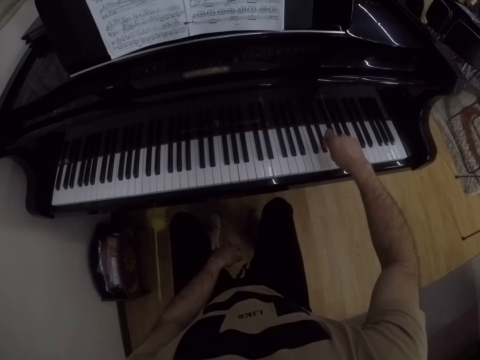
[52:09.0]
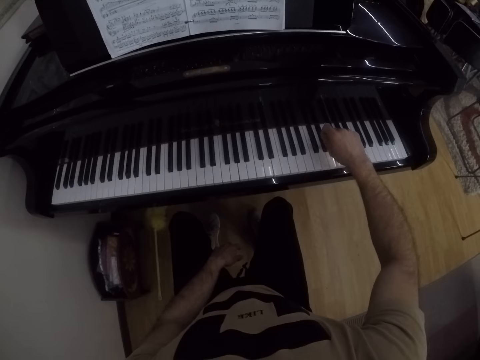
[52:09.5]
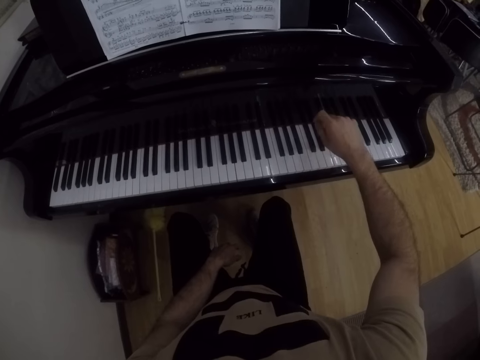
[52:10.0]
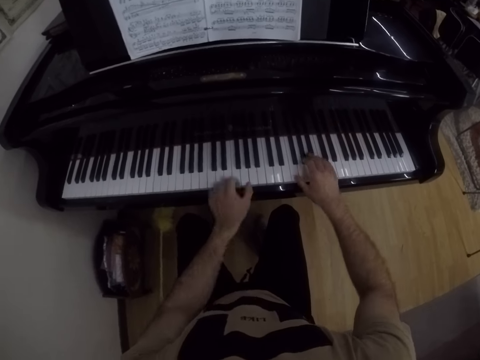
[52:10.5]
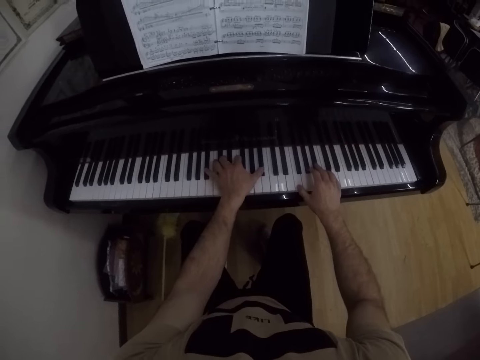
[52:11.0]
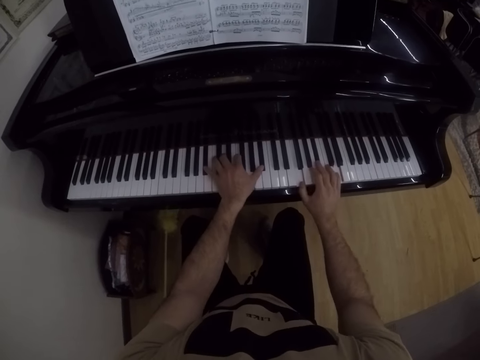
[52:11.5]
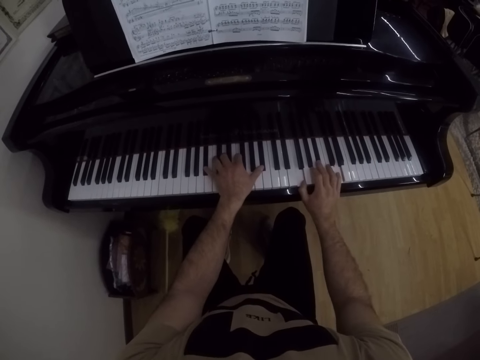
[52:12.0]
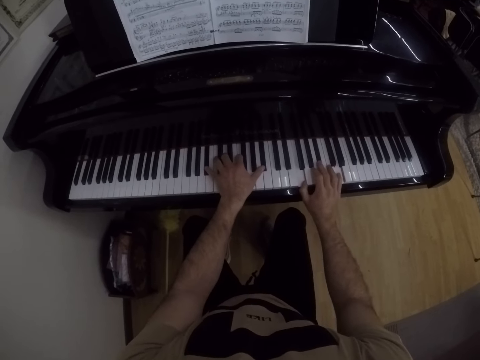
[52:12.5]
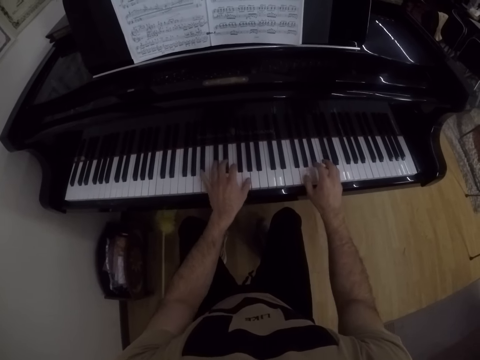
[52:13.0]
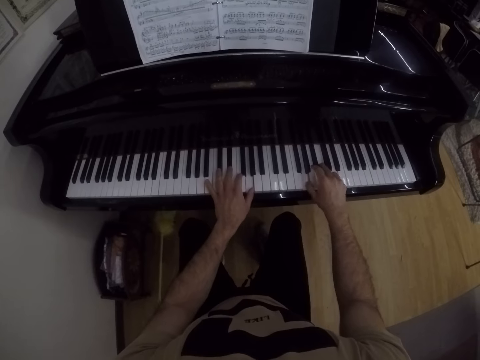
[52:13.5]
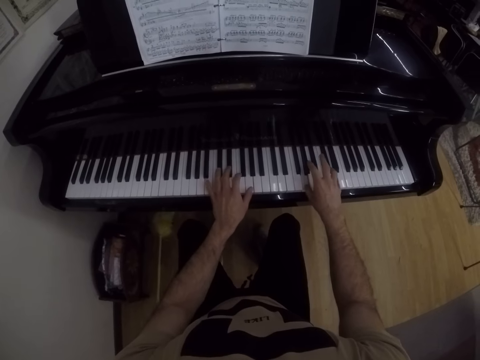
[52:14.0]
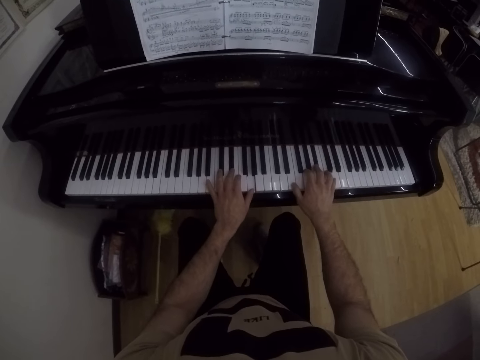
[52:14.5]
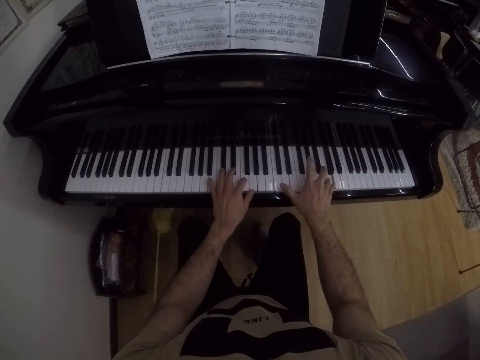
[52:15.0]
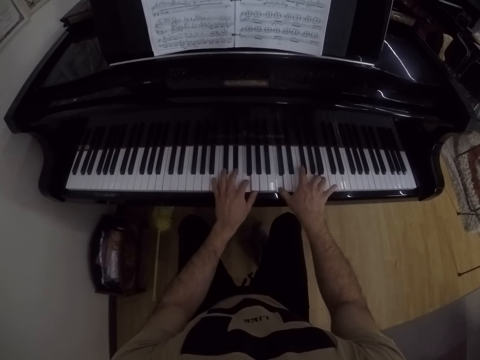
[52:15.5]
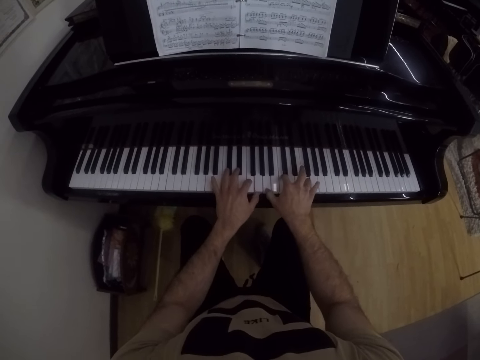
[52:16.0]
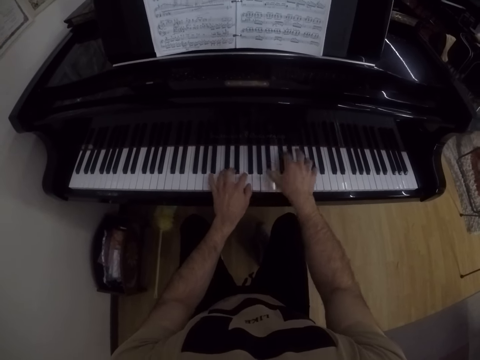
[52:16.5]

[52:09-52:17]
The camera wearer plays the piano with both hands.

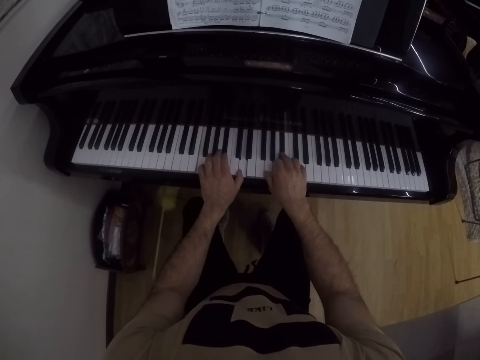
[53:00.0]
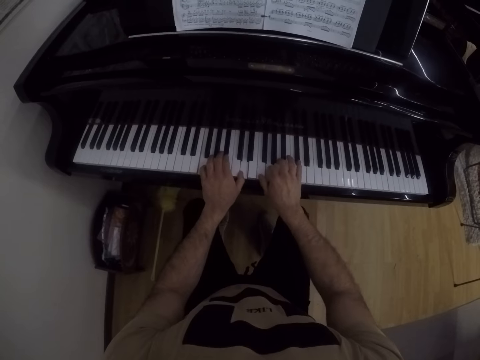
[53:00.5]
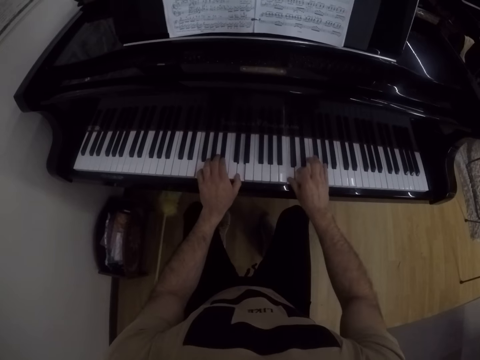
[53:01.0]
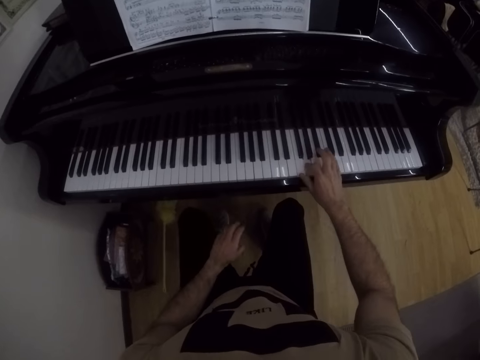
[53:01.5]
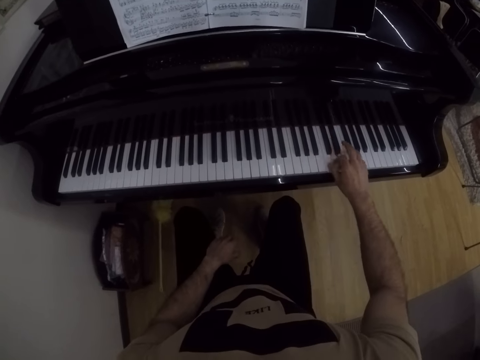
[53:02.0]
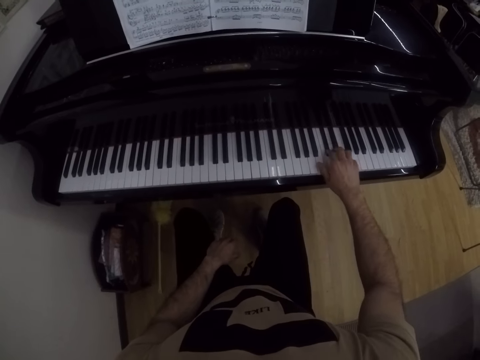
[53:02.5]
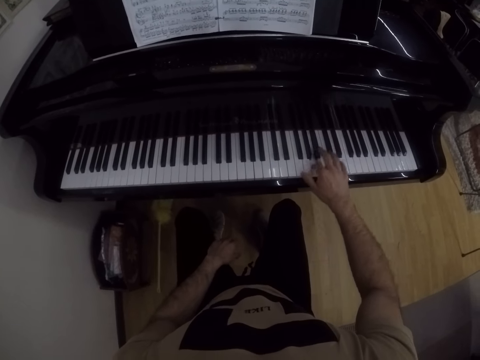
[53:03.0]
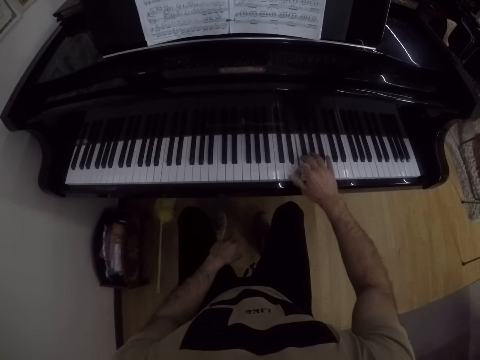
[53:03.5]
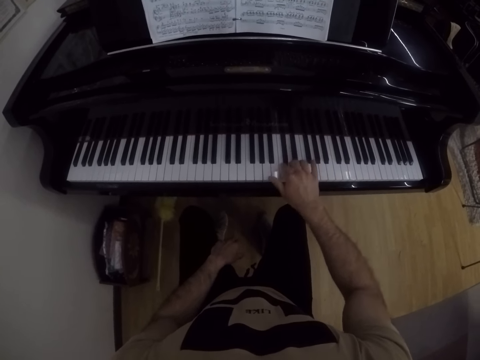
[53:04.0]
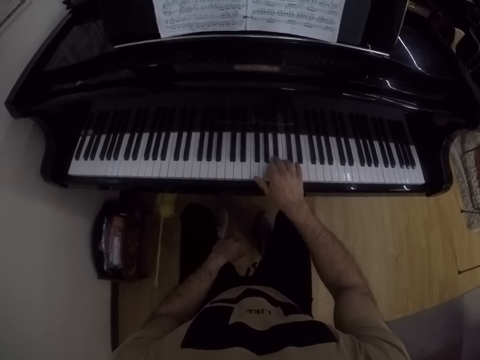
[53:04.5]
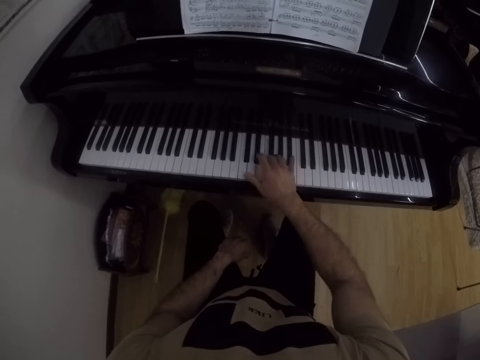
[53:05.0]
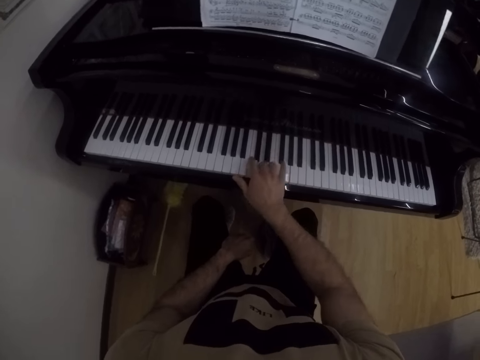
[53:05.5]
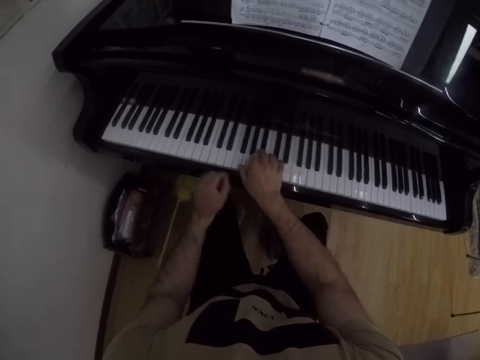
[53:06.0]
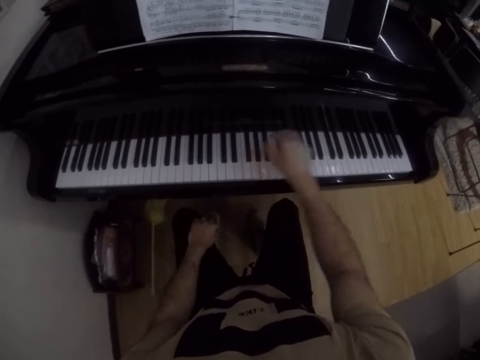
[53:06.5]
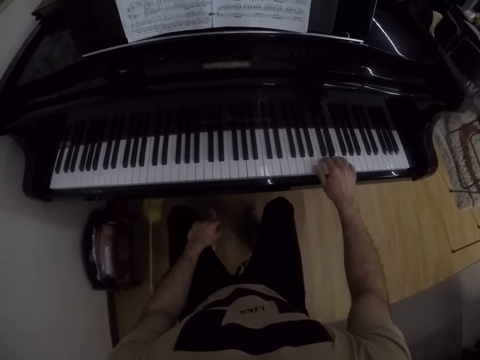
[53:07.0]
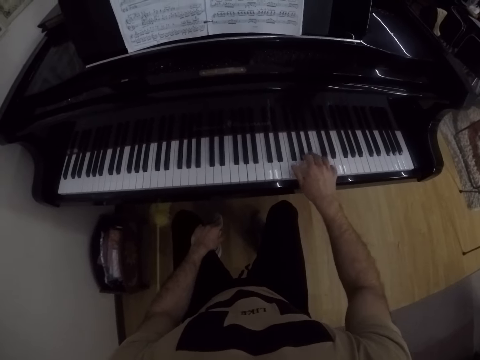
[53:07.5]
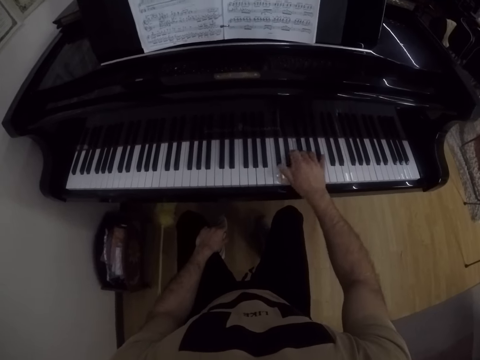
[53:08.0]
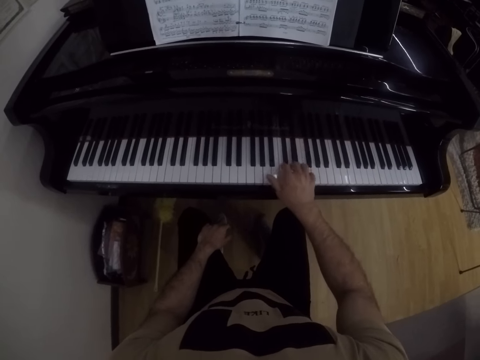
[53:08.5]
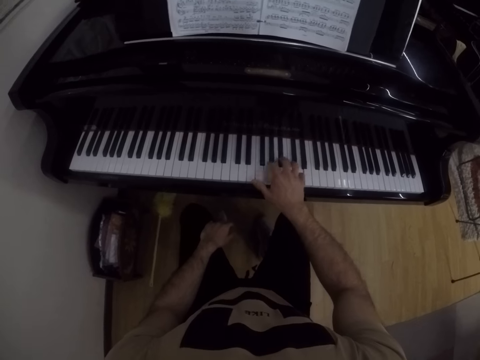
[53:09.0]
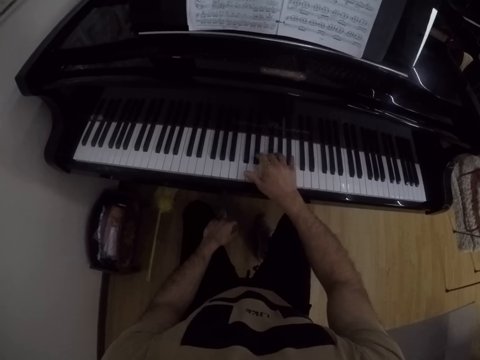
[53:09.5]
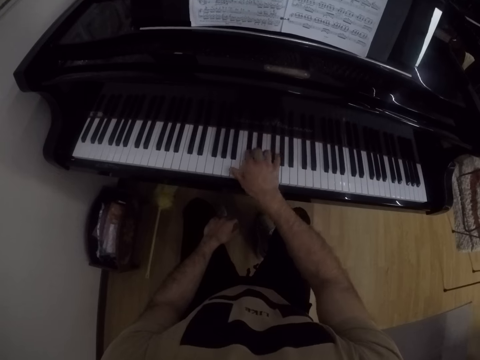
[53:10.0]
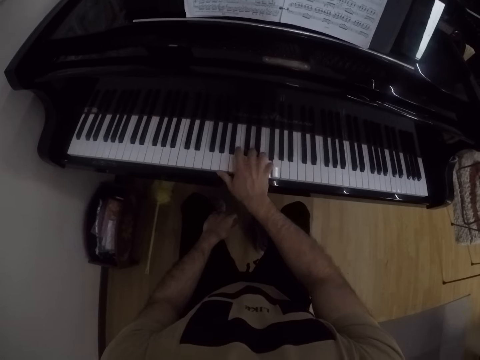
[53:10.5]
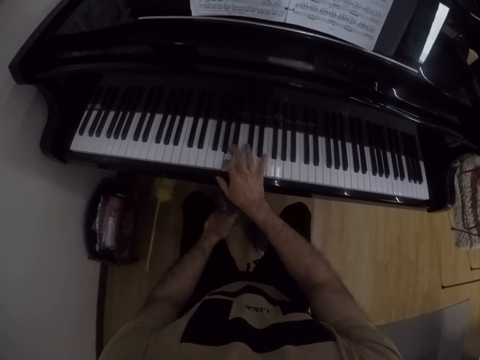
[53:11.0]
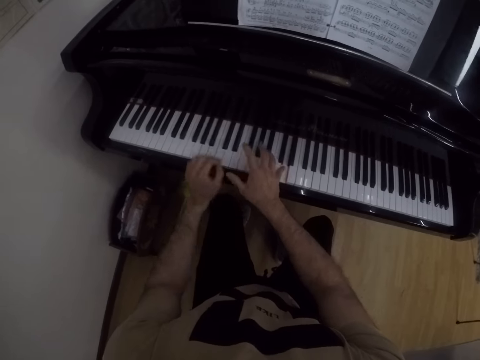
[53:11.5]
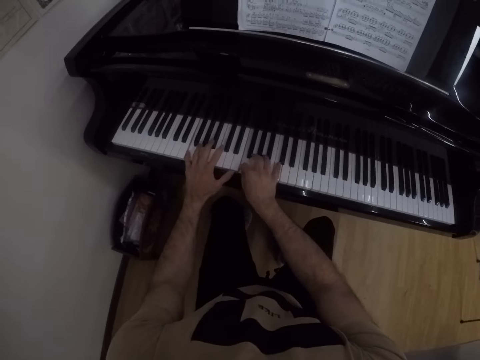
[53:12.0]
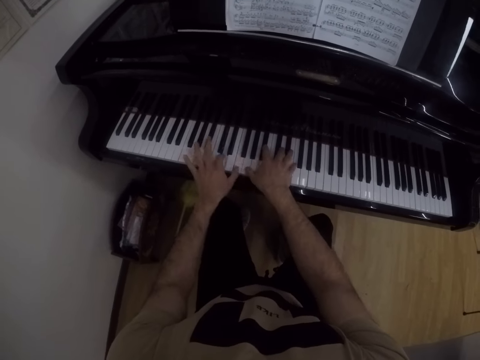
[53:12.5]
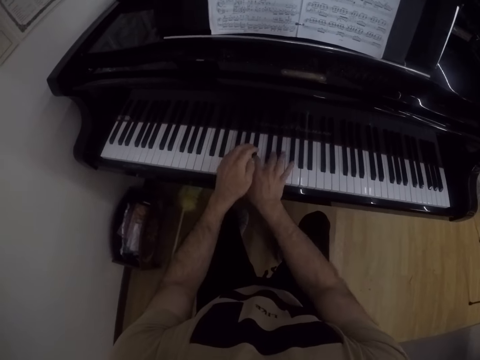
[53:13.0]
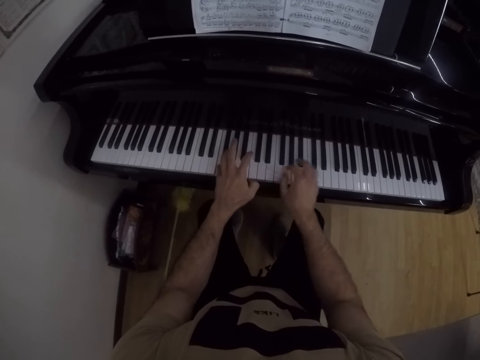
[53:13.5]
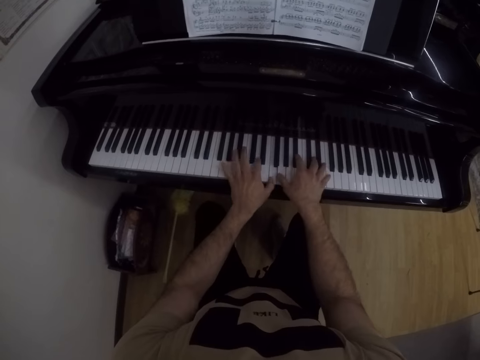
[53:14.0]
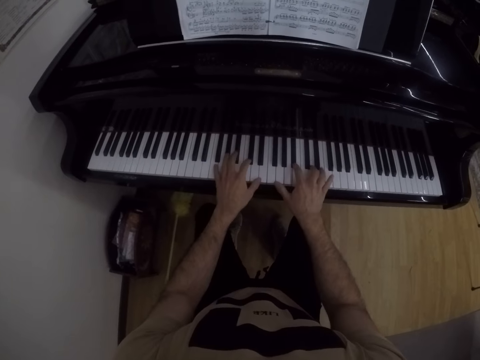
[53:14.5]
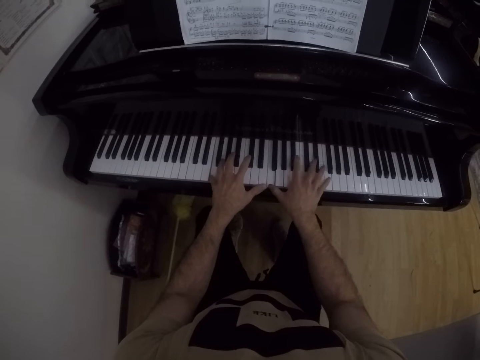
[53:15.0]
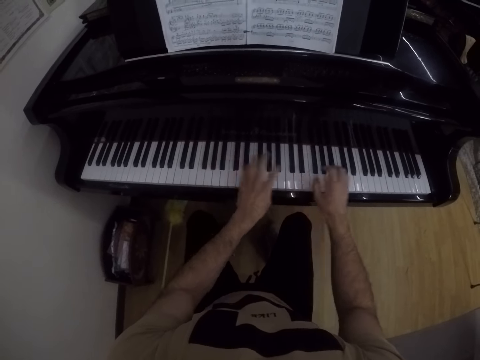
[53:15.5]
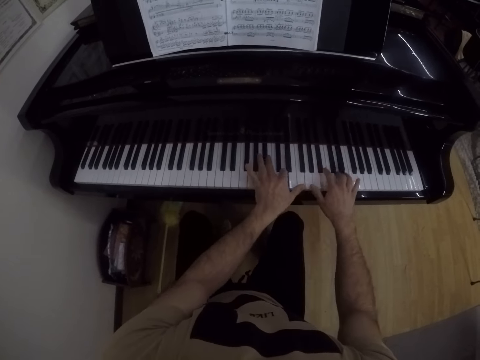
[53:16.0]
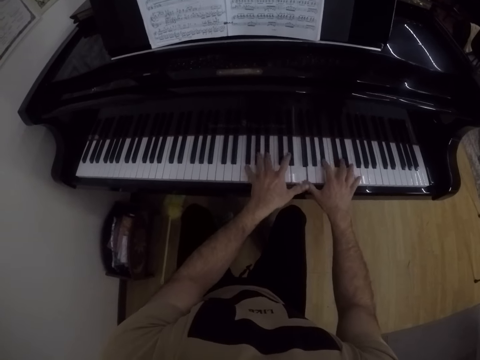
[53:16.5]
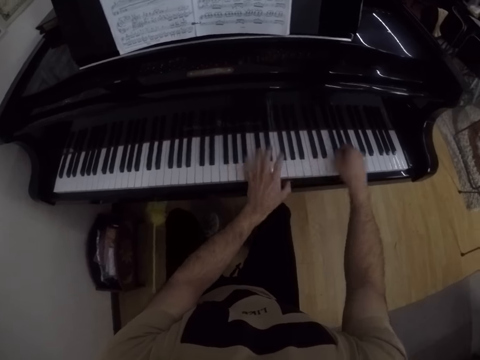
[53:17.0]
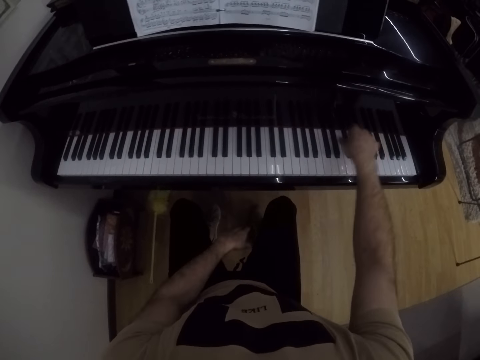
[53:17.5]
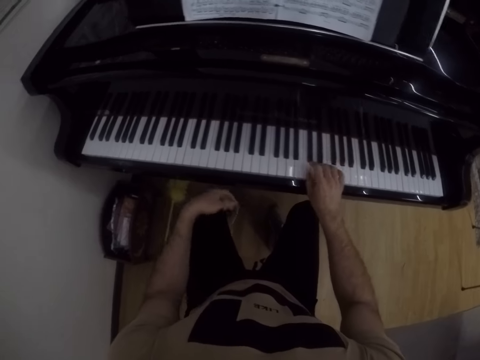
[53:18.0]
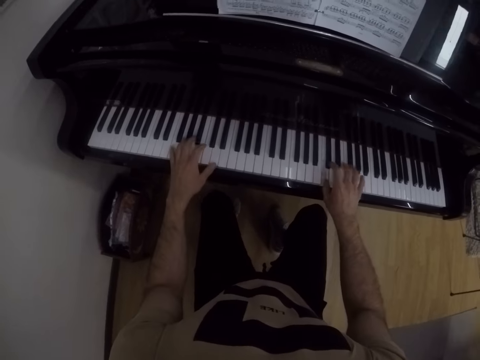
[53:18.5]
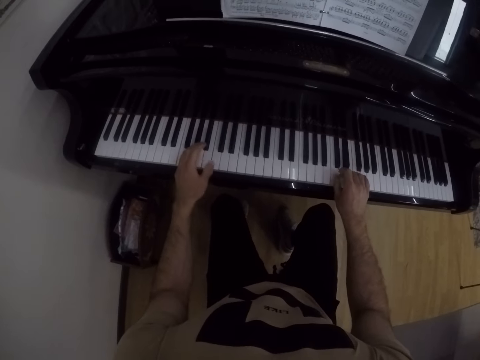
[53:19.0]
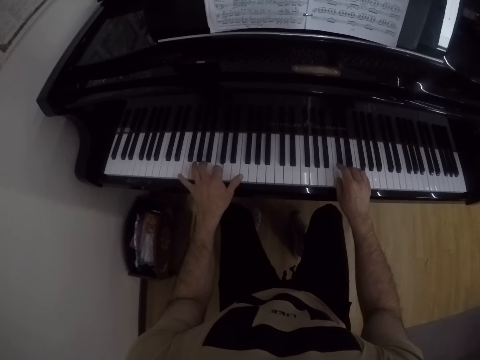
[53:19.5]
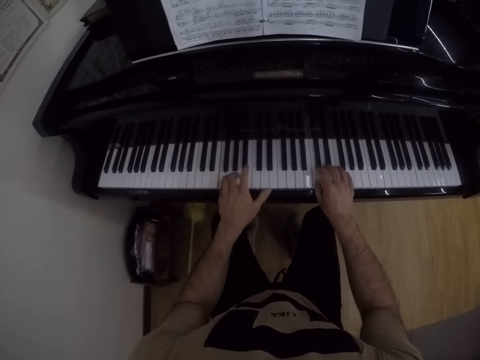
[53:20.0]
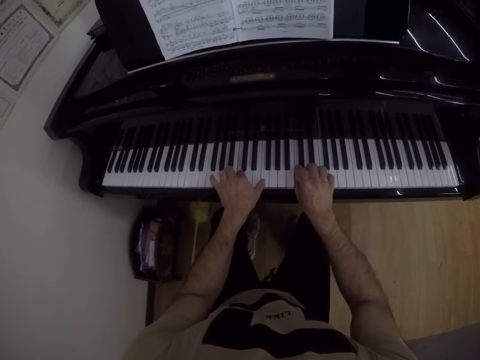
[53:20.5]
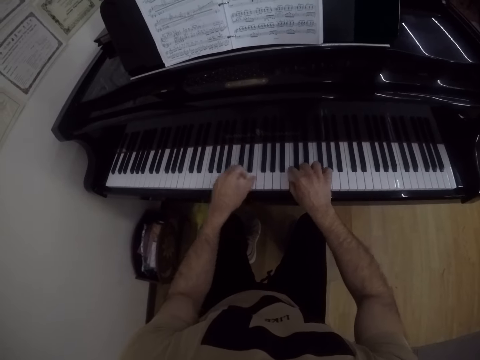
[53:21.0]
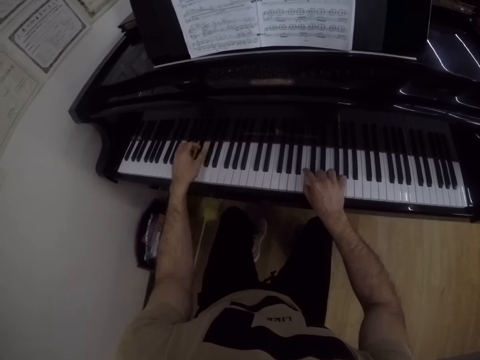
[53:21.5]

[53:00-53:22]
The camera wearer places his left hand on his left leg. He moves the left hand. He places his left hand on his left leg. He plays the piano with both hands. He places his left hand on his left leg. He plays the piano with both hands.
